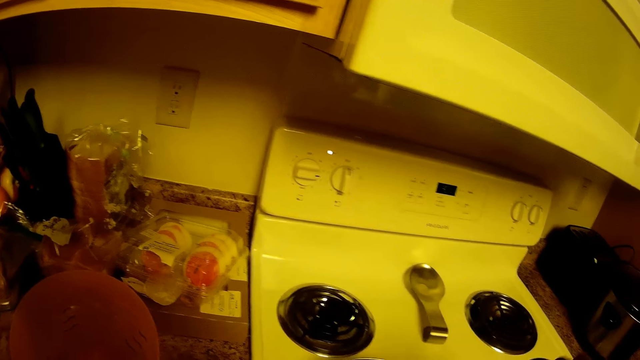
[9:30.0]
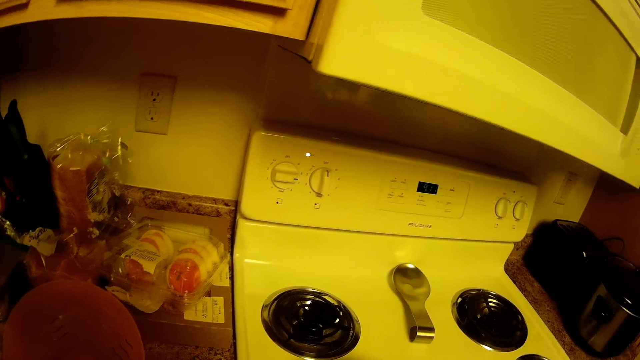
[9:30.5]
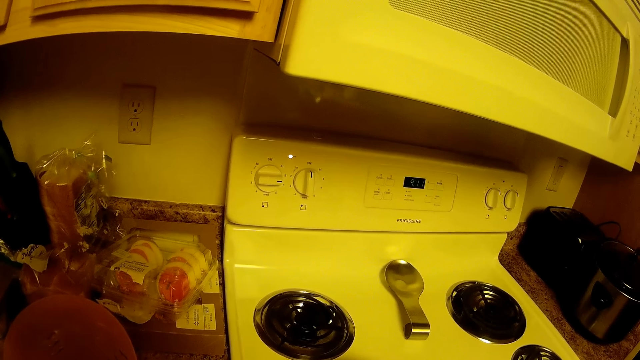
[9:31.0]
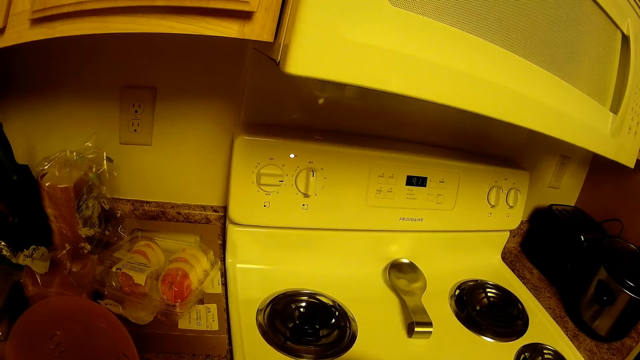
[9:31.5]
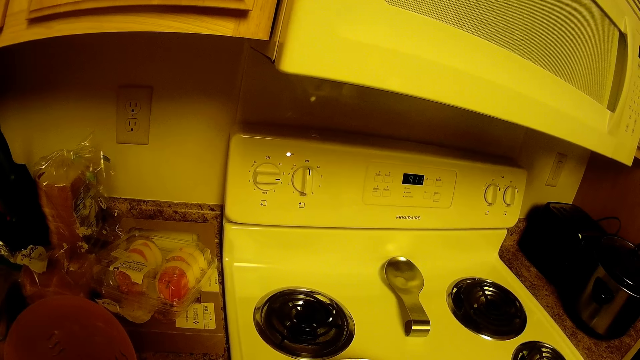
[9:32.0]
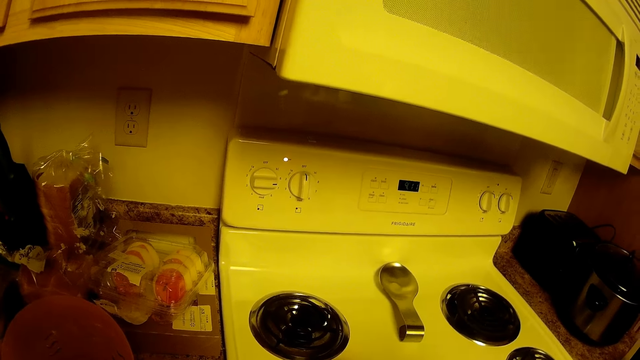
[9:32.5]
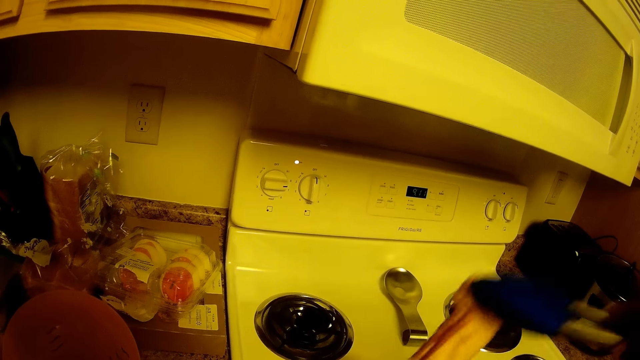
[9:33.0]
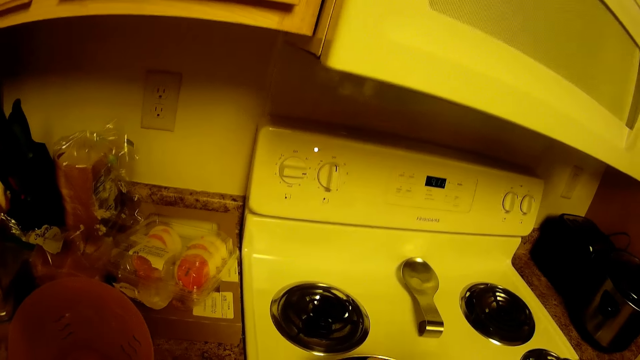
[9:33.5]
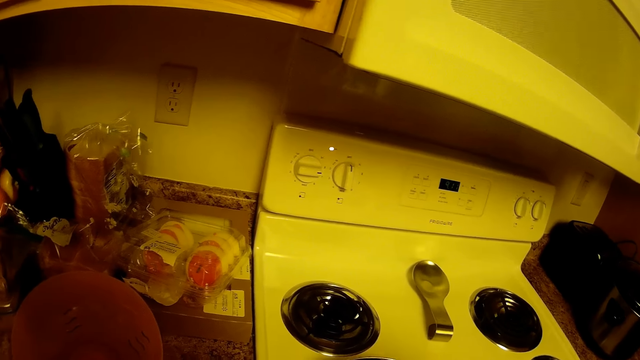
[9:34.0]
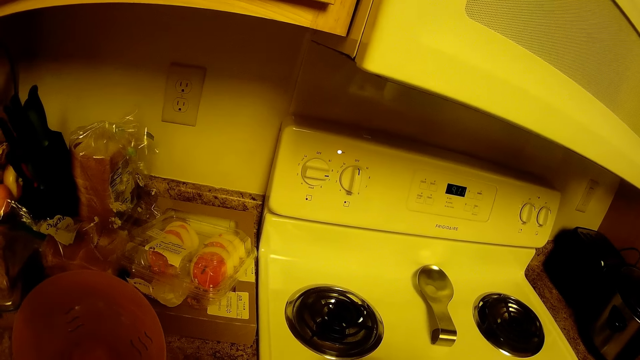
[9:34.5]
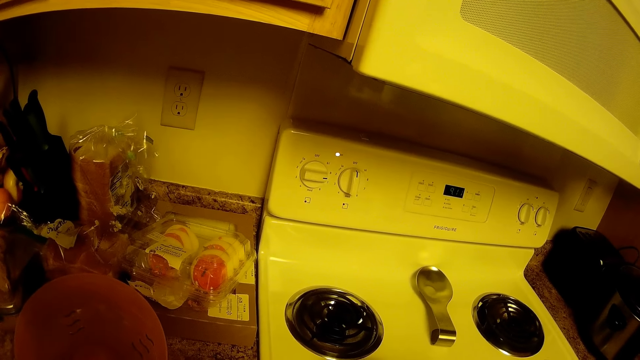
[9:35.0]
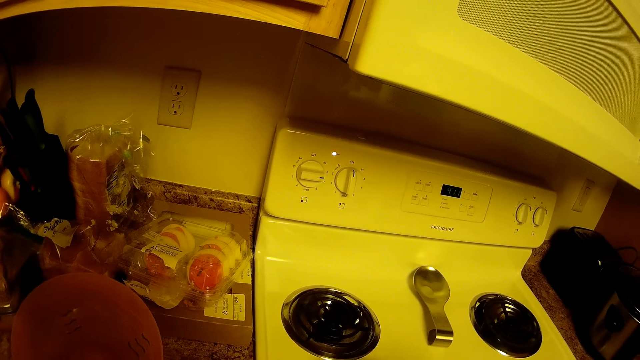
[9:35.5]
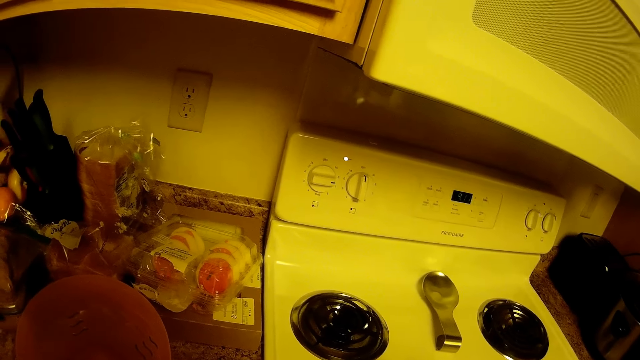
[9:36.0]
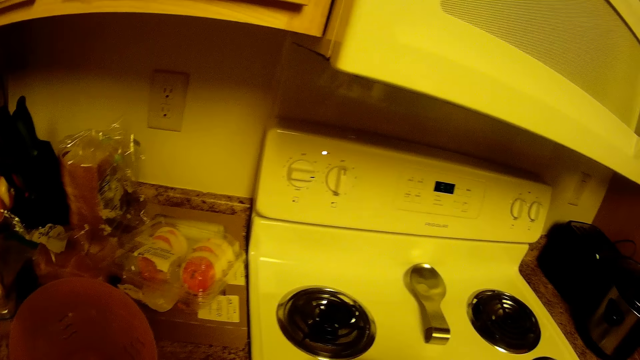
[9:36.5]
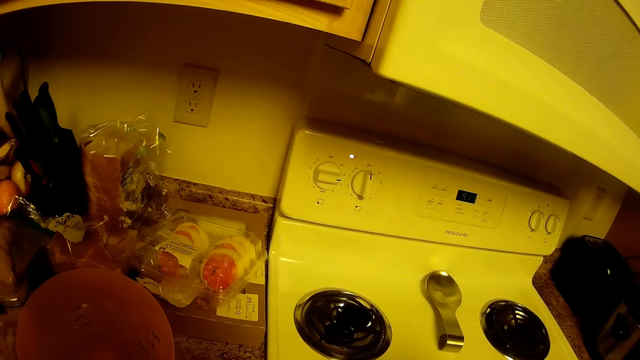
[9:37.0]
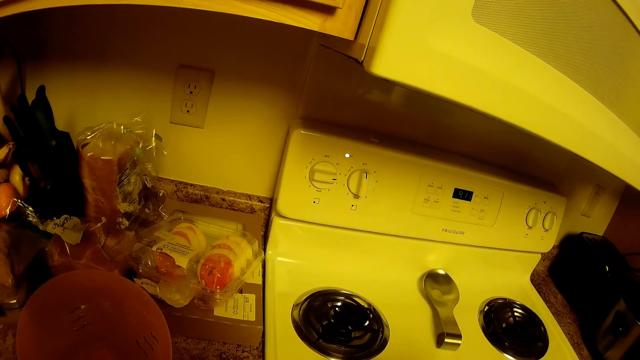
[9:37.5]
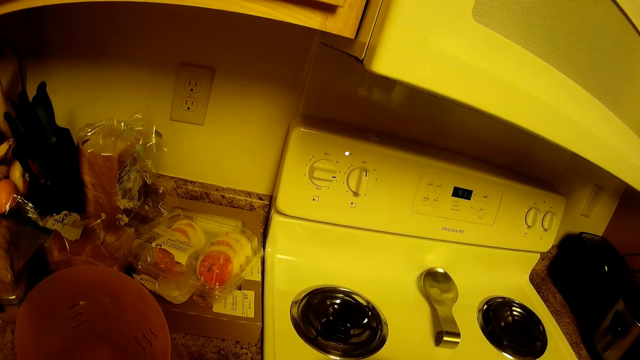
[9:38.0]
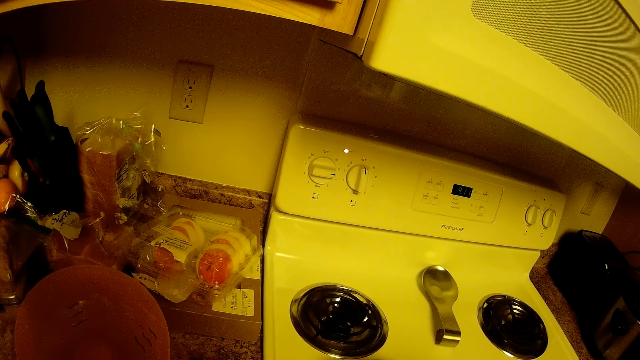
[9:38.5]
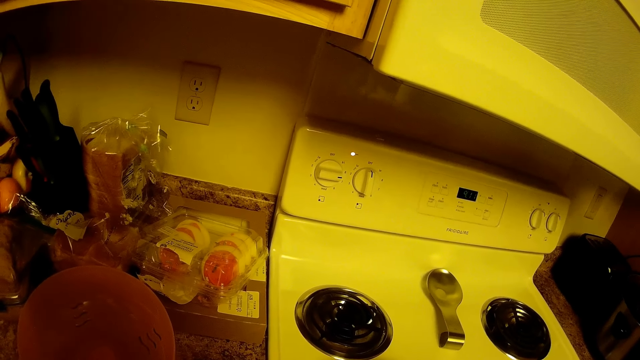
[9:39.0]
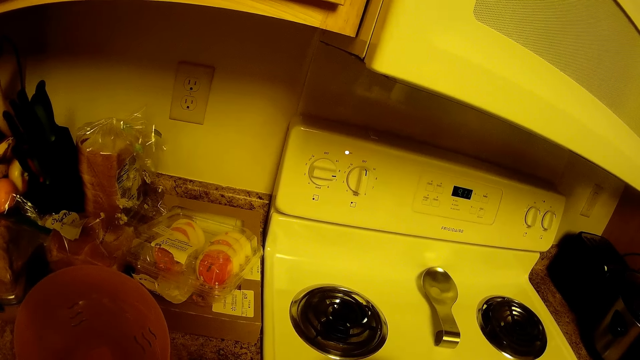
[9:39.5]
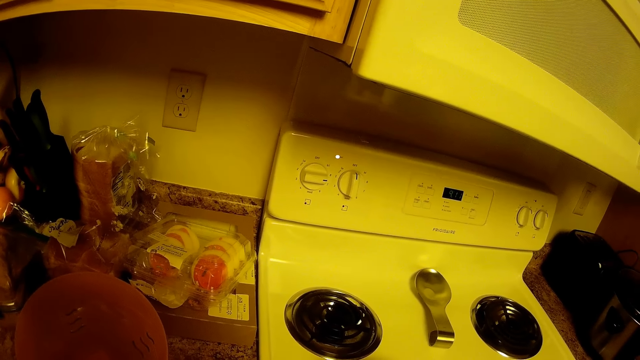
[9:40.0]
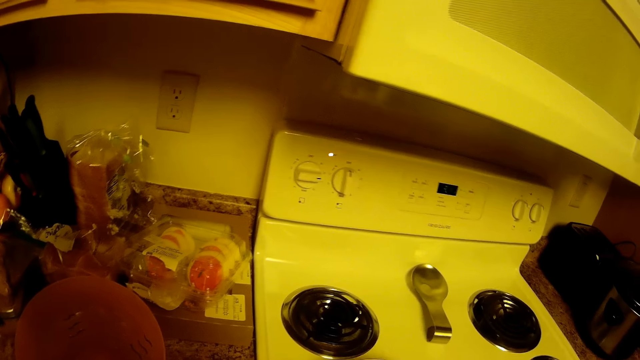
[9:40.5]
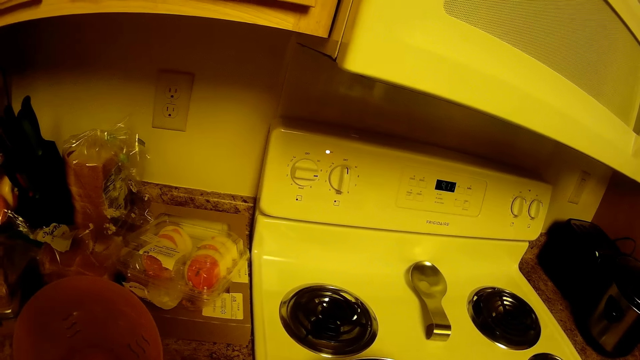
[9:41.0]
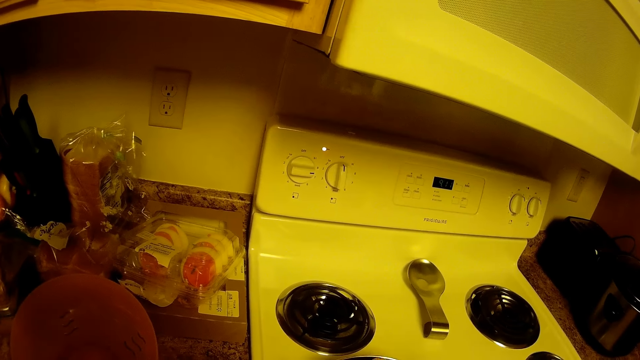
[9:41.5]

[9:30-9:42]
The camera wearer puts the piece of bacon back in the cooking pan. They lift a piece of the bacon from the cooking pan. They put the piece of bacon back in the cooking pan.

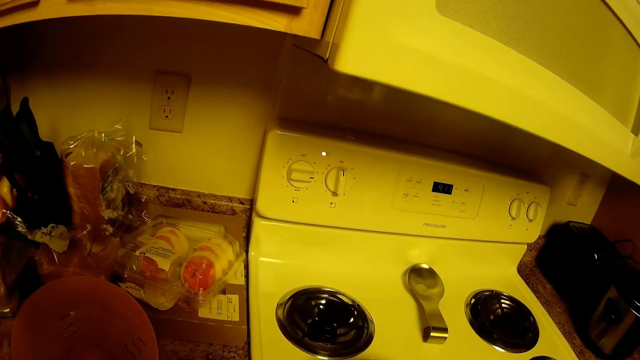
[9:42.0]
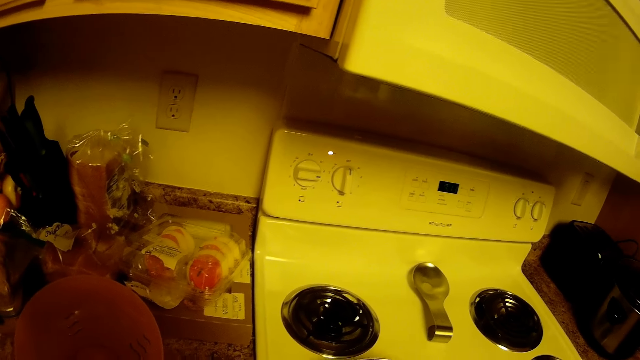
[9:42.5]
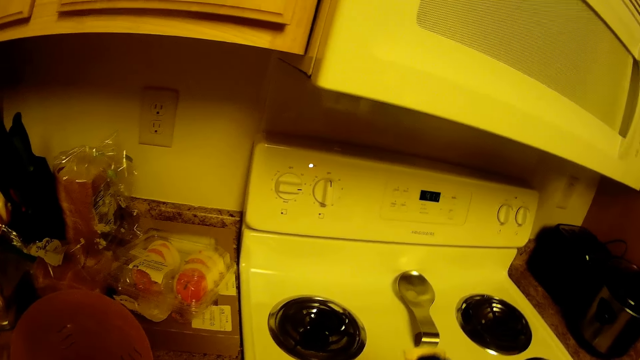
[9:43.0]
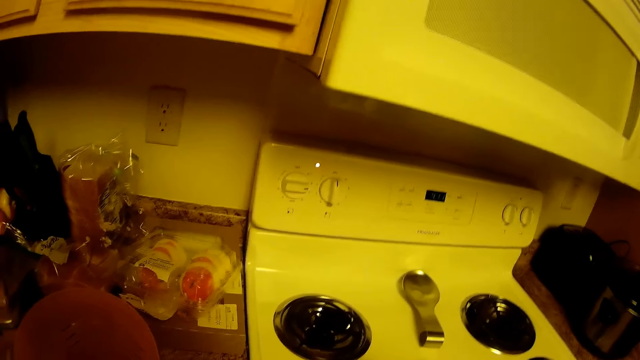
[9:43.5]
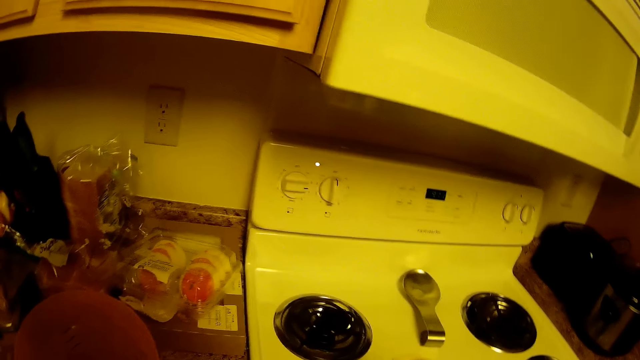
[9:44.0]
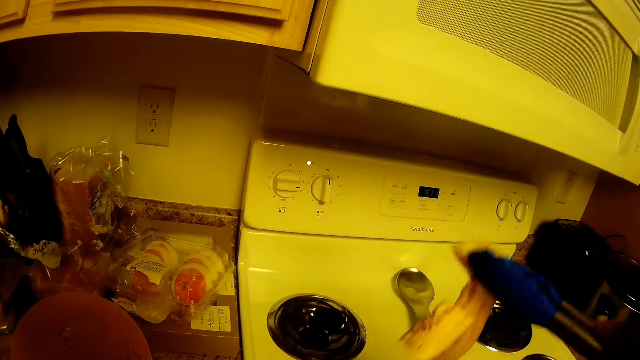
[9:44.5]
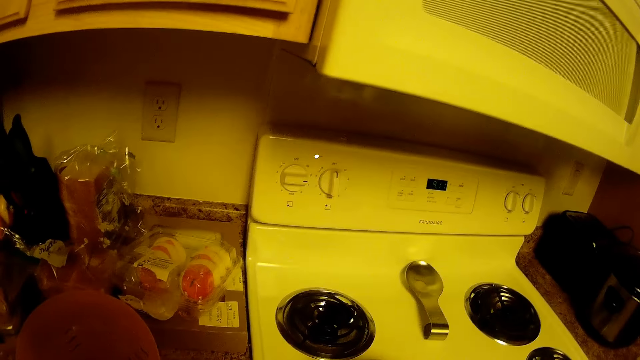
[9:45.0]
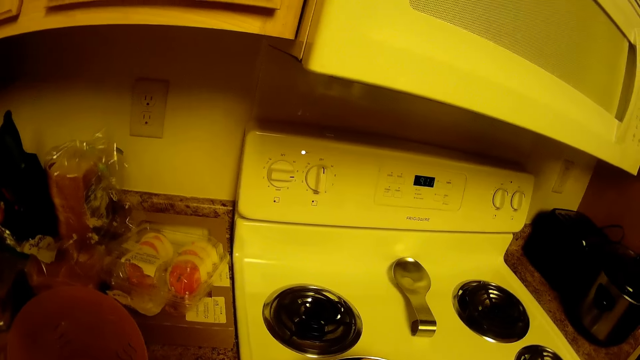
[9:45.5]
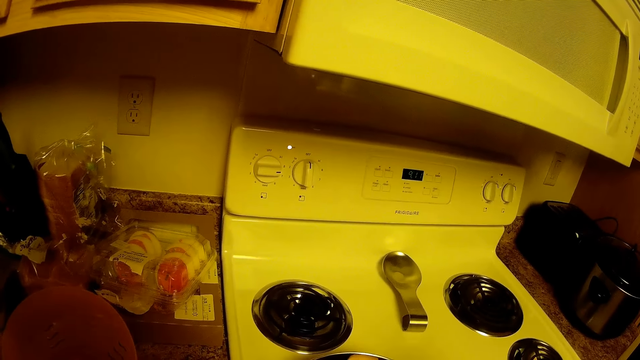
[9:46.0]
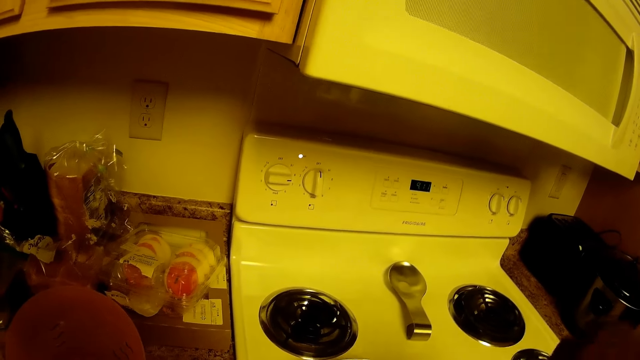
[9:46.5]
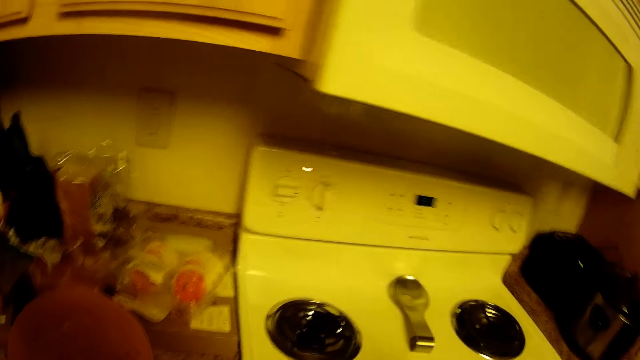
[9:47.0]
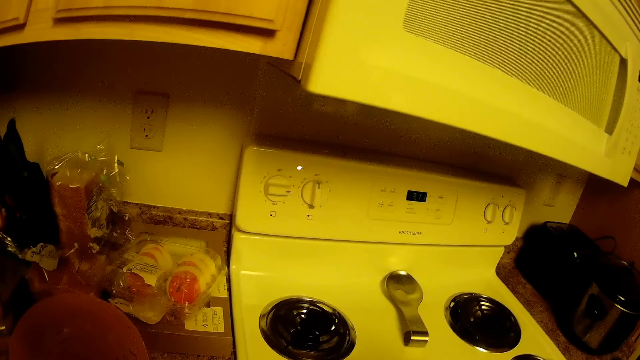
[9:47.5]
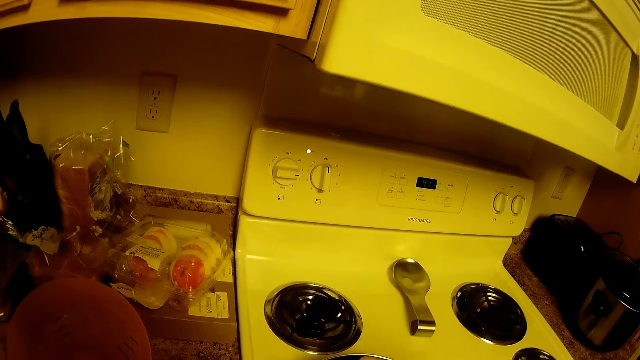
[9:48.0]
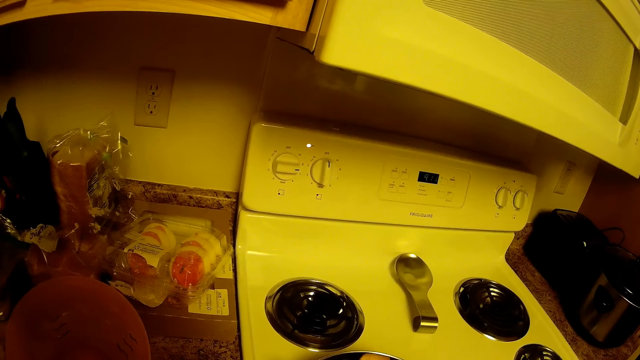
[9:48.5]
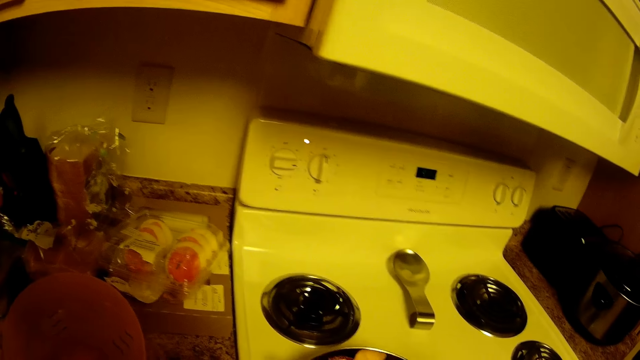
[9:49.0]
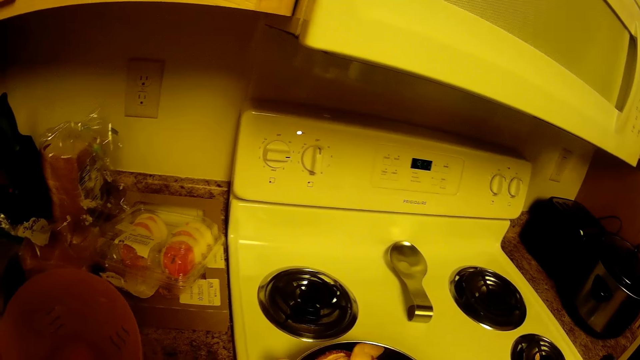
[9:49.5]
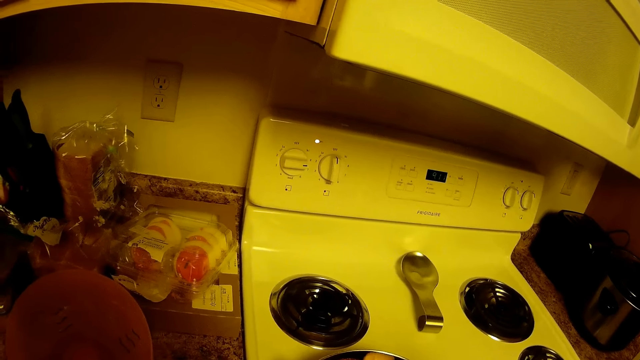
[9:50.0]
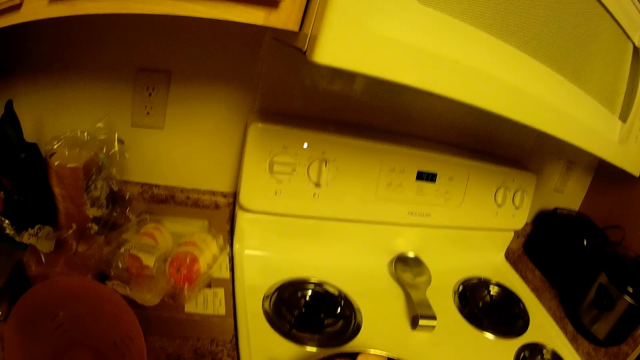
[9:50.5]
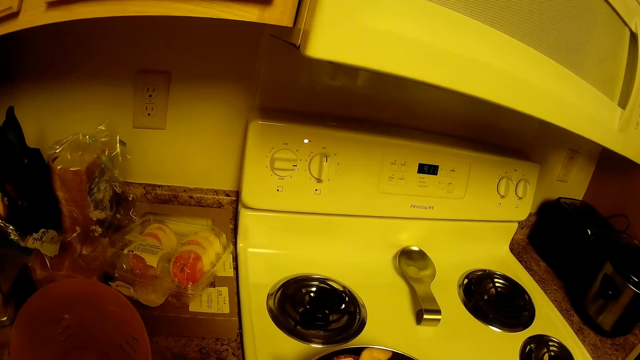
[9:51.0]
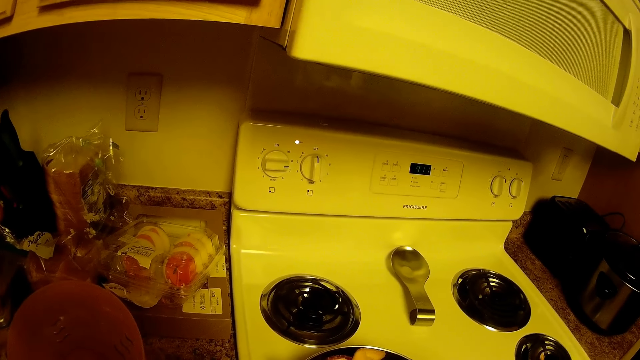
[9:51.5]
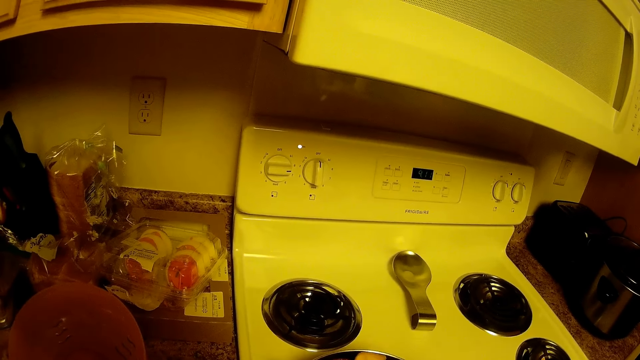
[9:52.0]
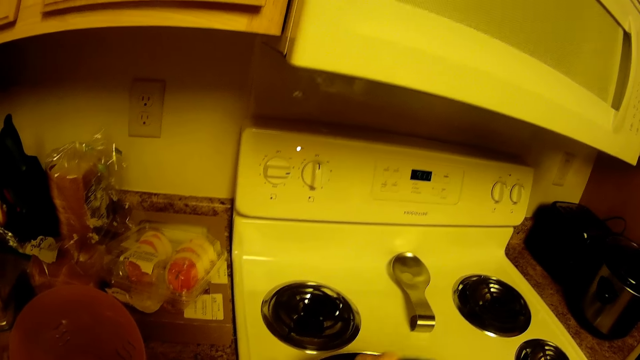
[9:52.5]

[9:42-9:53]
The camera wearer lifts a piece of the bacon from the cooking pan. They put the piece of bacon back in the cooking pan.
